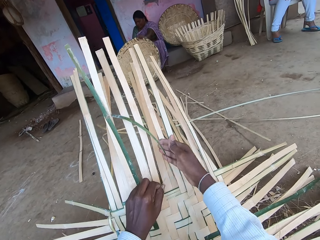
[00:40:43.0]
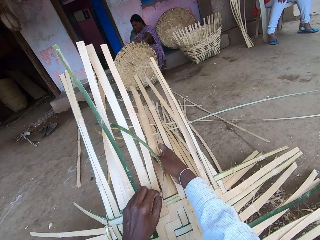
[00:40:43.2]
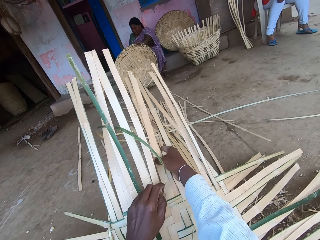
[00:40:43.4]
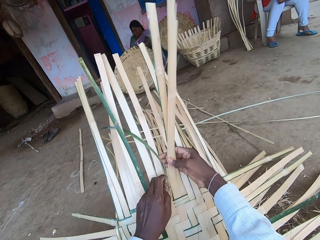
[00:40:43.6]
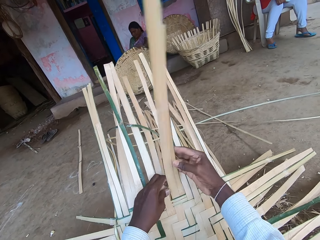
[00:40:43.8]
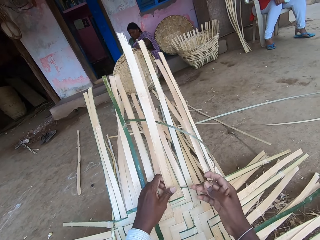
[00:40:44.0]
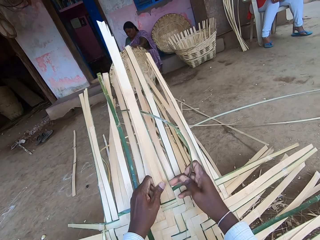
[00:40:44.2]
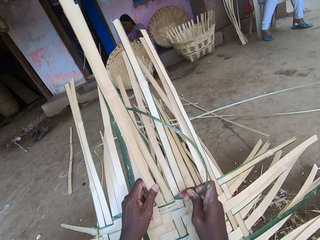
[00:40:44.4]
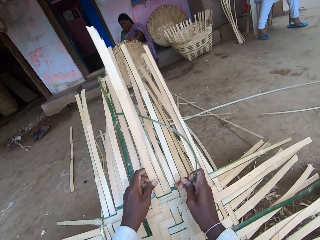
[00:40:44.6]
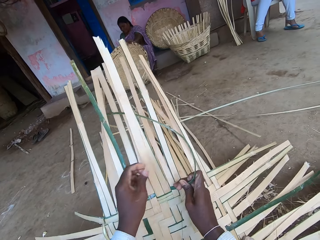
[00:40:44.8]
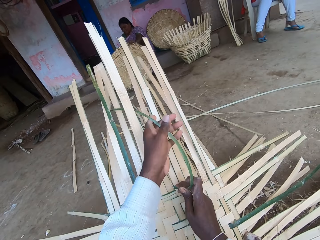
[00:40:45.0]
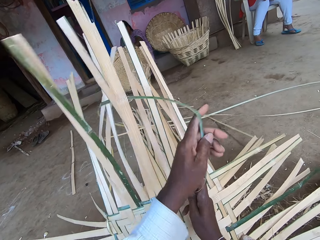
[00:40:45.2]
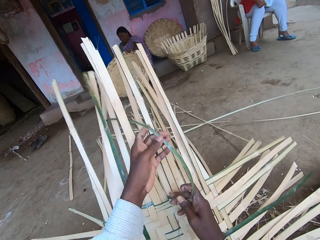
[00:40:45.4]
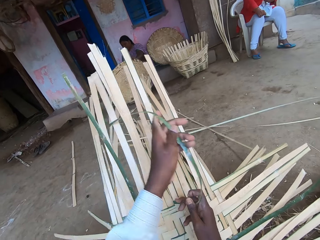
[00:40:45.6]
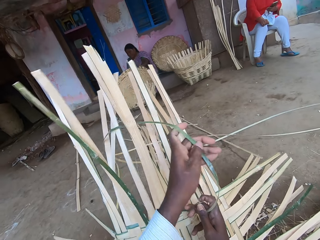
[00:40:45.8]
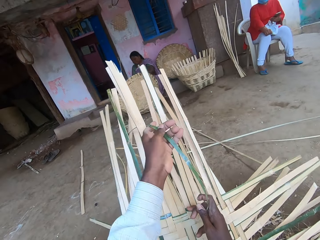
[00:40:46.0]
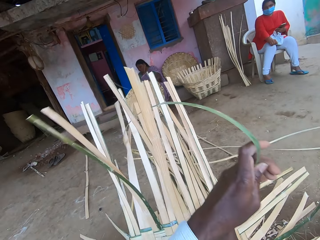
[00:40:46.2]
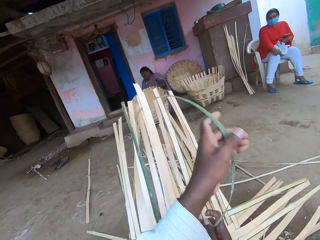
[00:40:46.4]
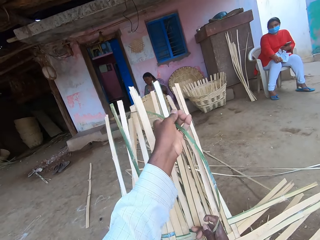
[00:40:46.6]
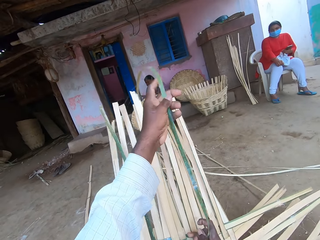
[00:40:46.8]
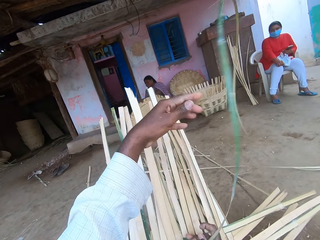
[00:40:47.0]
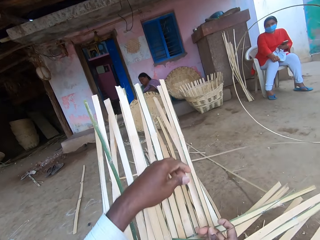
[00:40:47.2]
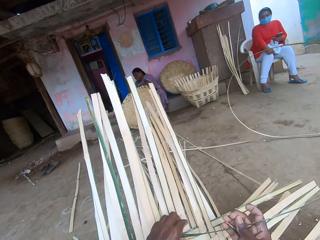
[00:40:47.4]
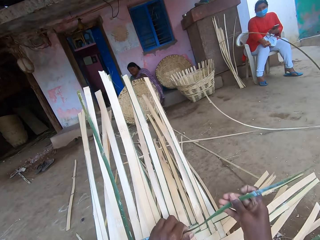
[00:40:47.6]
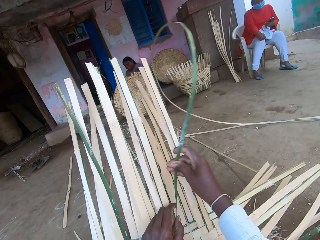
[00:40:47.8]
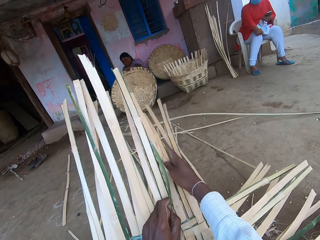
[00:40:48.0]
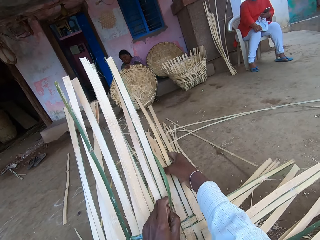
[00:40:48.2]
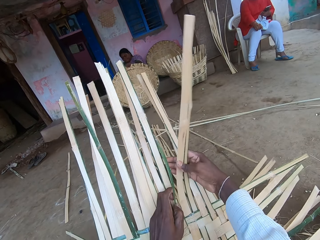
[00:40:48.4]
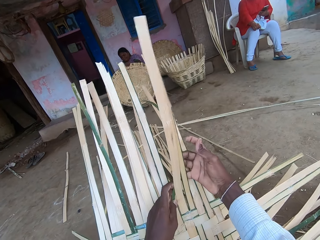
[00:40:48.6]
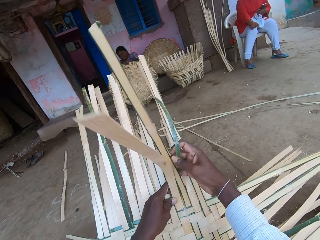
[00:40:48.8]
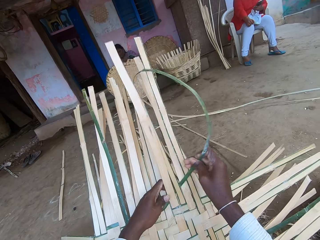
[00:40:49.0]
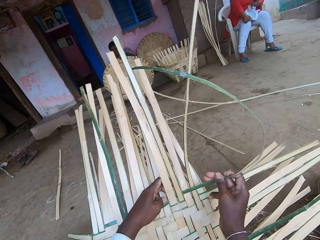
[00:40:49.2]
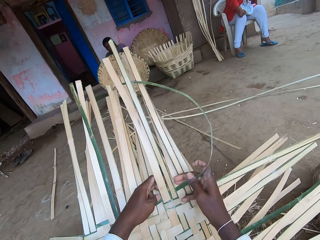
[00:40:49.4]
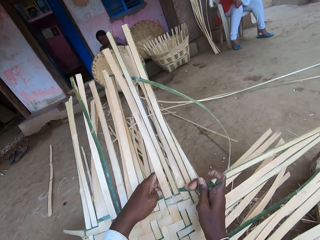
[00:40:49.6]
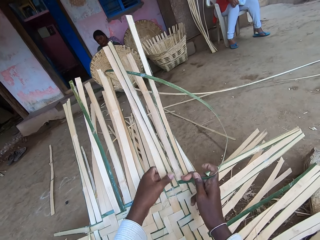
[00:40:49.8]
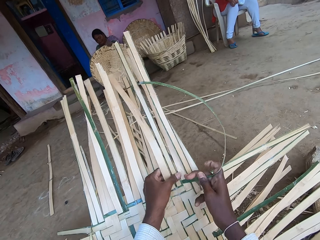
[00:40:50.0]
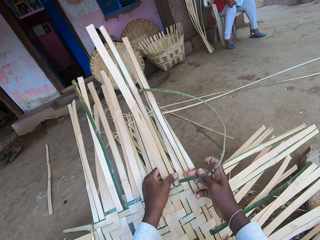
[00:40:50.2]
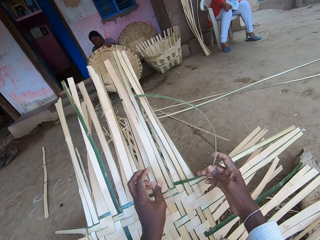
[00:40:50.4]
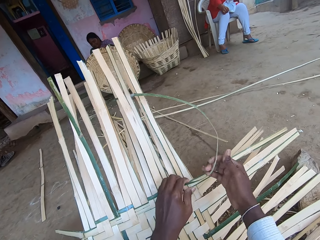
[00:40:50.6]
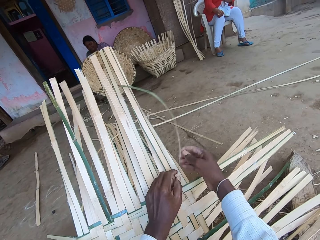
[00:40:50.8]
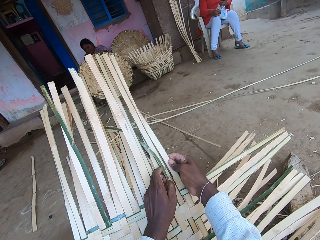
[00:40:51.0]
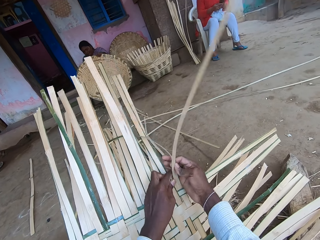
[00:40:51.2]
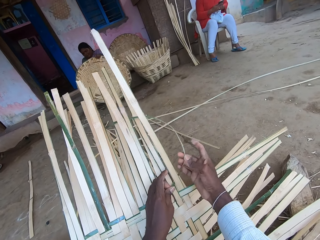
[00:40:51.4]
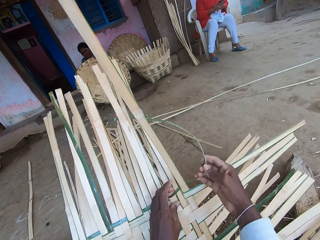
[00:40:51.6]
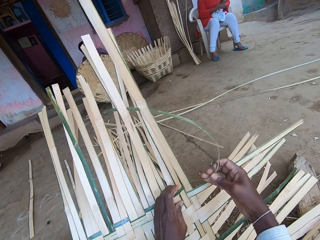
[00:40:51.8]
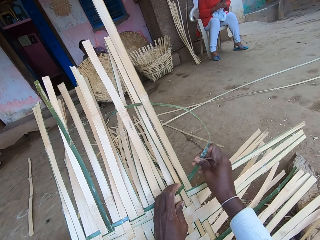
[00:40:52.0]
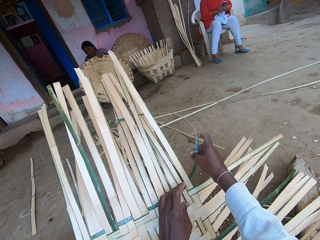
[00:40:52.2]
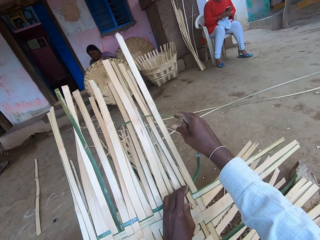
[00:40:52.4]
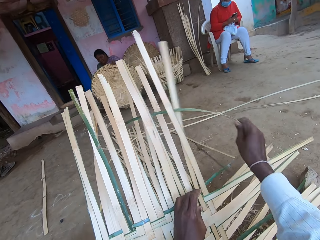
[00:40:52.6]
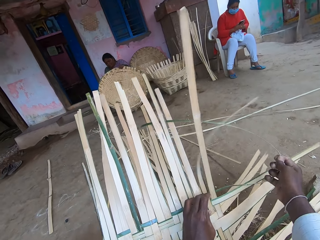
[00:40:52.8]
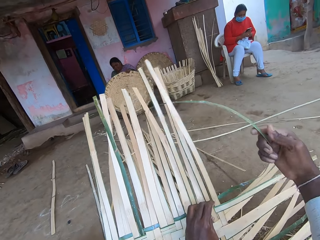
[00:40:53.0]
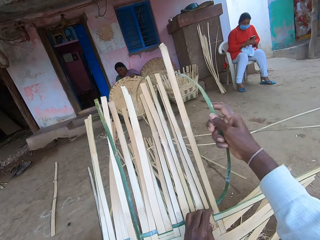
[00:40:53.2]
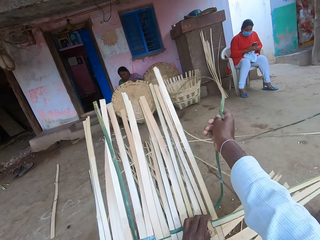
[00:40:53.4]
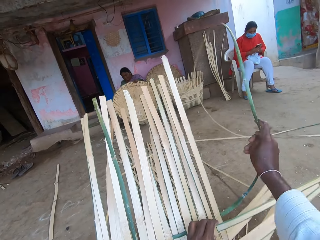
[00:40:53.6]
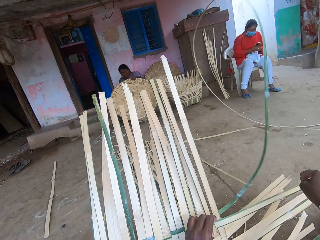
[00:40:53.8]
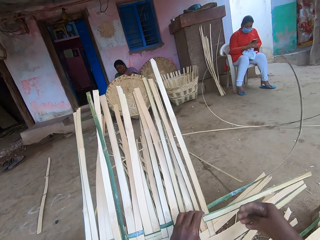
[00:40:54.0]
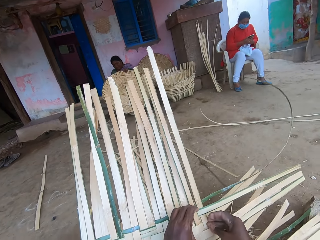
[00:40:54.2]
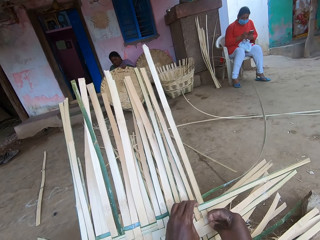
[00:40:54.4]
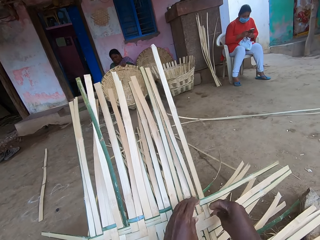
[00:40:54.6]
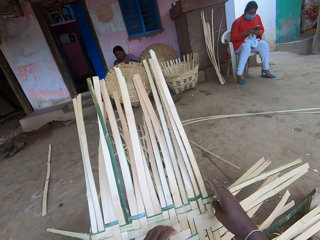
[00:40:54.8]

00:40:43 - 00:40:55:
The camera wearer talks. They pull the bamboo strips. A woman rolls a basket on the floor with her left hand. The camera wearer weaves the bamboo strips, pulls the bamboo strips and weaves the bamboo strips. Another woman operates a phone in her hands. The camera wearer pulls the bamboo strips.

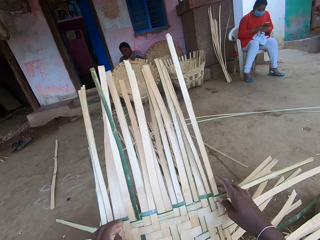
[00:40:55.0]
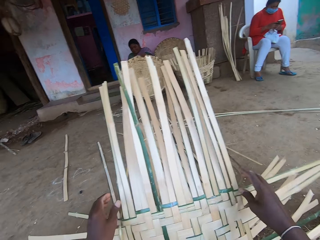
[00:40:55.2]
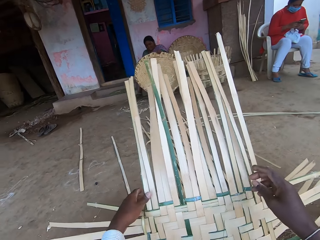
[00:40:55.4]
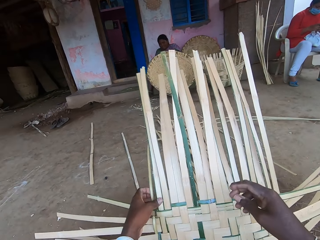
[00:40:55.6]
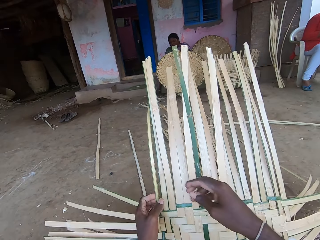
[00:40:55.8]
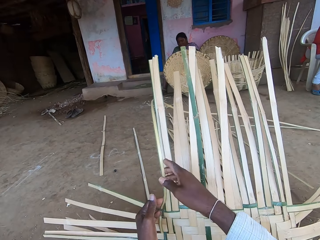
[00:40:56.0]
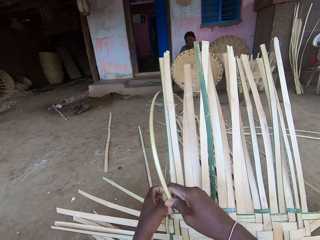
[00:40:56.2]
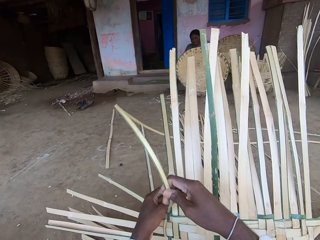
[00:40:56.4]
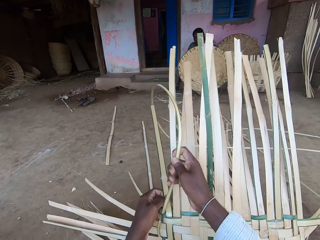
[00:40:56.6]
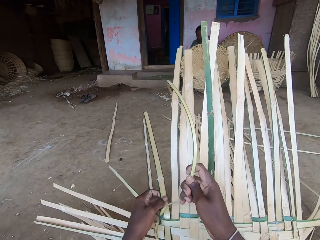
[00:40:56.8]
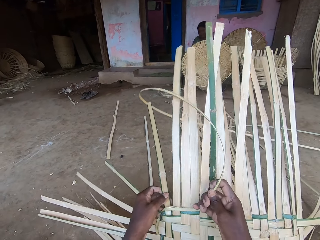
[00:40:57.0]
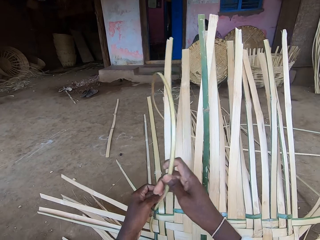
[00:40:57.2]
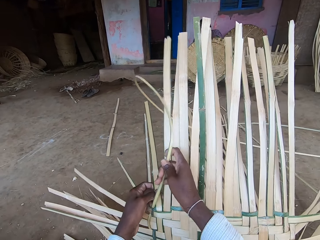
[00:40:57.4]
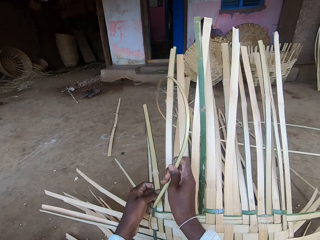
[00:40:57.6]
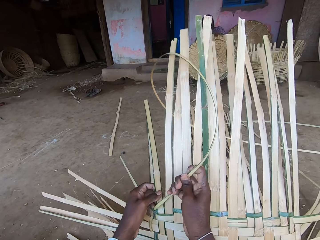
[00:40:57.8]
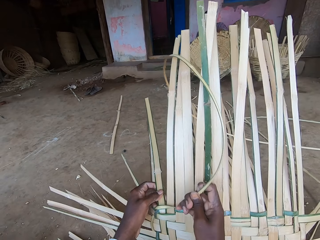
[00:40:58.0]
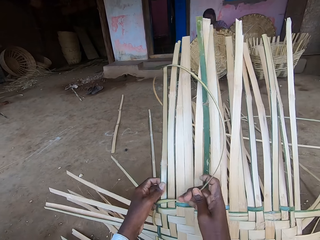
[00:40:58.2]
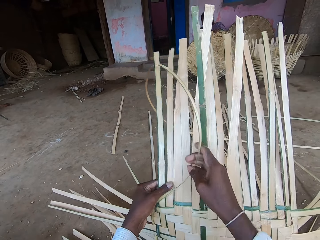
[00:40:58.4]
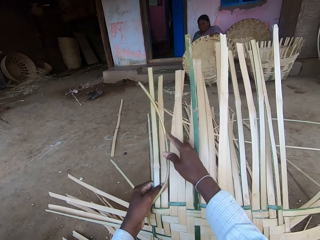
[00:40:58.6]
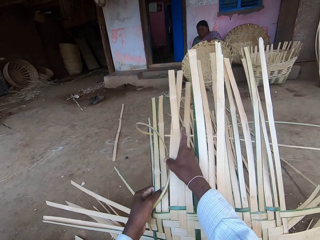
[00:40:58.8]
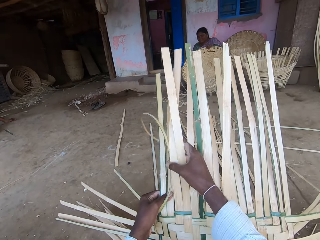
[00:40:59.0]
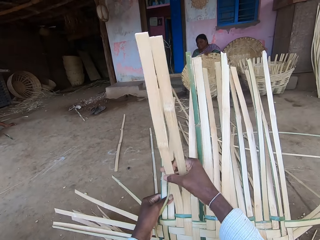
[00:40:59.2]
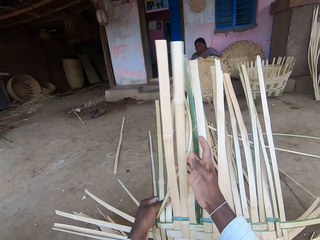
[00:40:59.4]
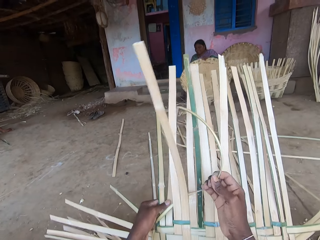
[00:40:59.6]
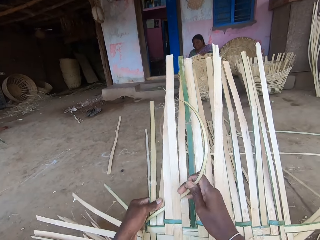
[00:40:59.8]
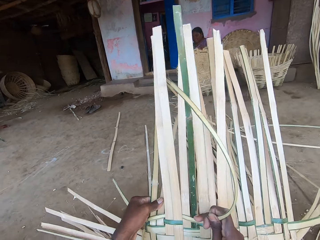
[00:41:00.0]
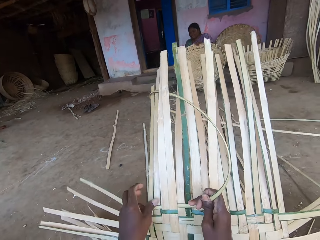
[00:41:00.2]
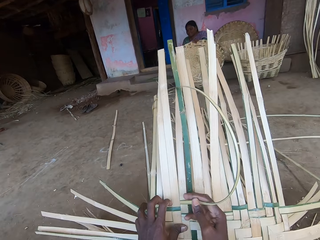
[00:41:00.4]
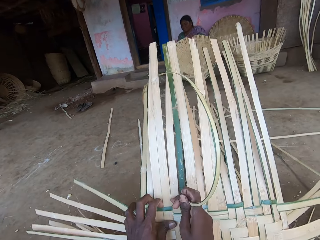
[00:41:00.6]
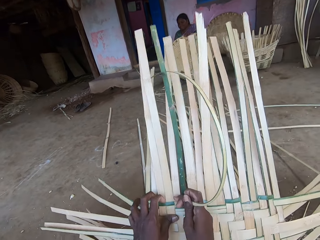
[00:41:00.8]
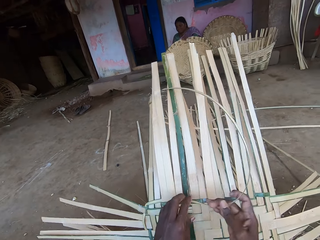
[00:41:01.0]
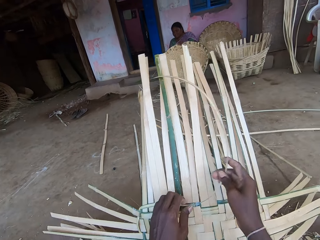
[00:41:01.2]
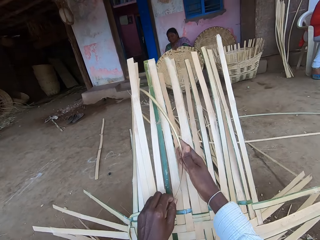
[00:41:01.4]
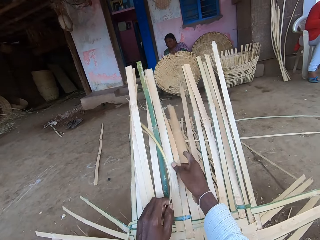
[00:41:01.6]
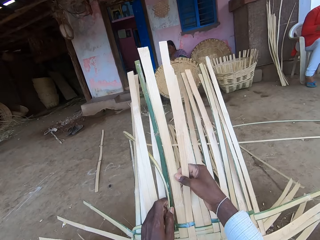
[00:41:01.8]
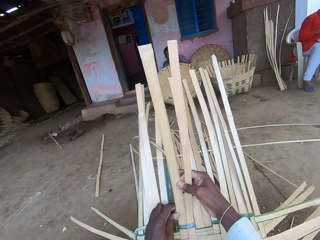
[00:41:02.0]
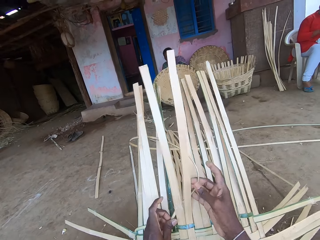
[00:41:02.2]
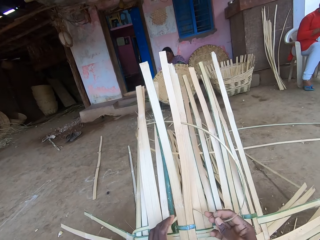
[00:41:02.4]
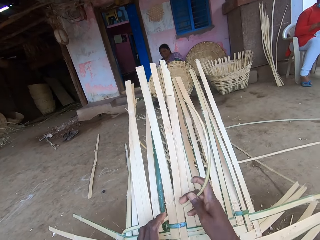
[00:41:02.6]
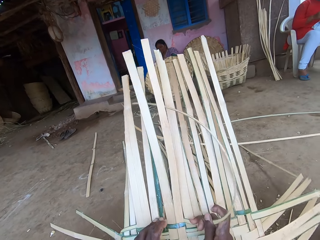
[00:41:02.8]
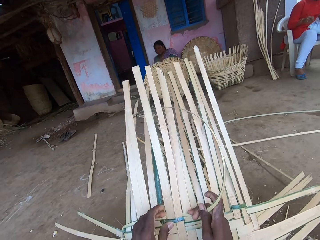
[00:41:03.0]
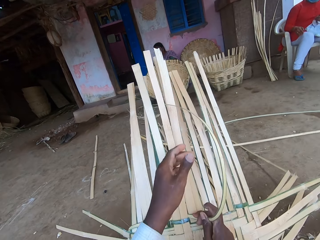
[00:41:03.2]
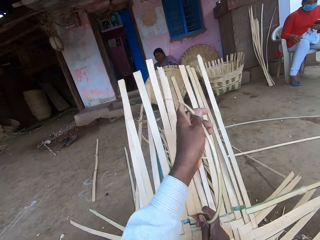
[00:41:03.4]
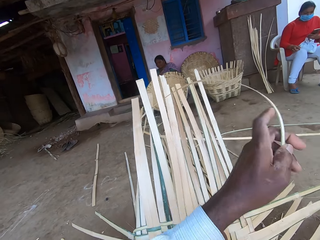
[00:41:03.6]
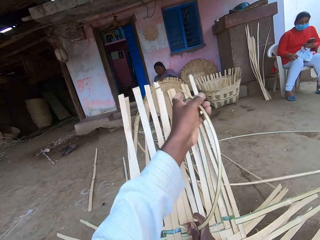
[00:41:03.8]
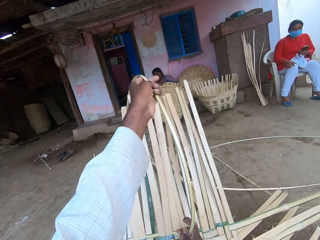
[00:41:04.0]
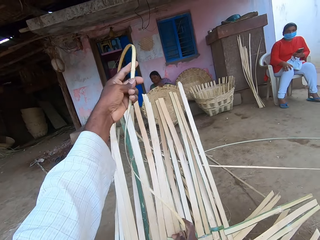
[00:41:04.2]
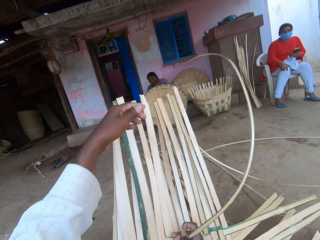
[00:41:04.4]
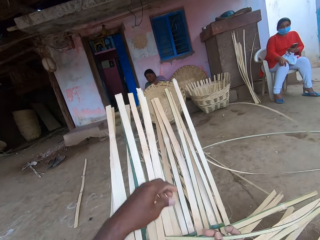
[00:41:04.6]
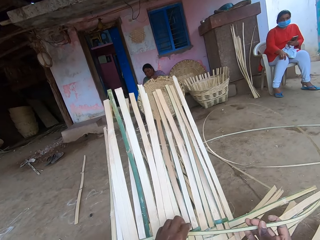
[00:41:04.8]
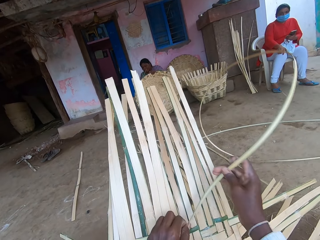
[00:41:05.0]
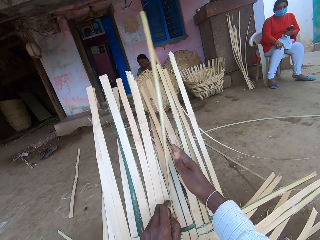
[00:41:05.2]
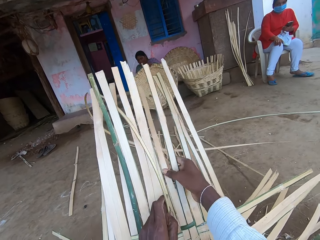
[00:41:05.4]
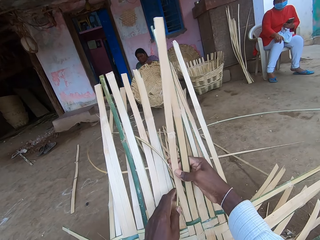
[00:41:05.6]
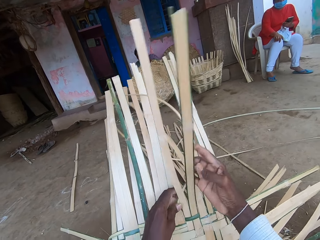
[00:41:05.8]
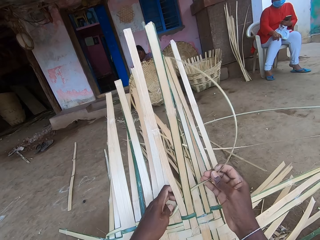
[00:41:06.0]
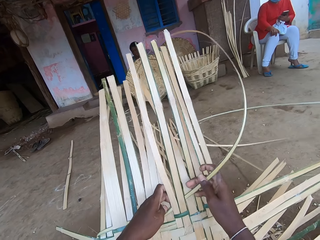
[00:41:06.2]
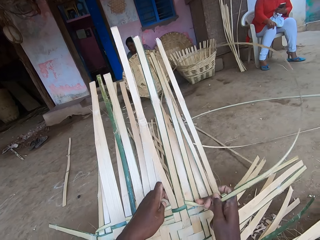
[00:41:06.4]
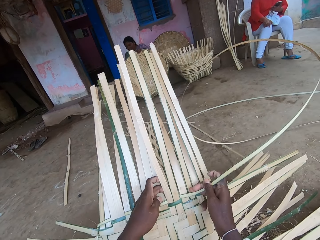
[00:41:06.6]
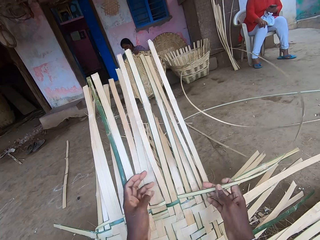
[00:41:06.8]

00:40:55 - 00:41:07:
The camera wearer weaves the basket with the bamboo strip in his hands. He pulls the bamboo strips. He pulls the bamboo strips again. He talks. He weaves the bamboo strips. The other woman places her right hand on her thigh. The camera wearer pulls the bamboo strips. The first woman rolls the basket on the floor with her left hand. The camera wearer weaves the bamboo strips.
